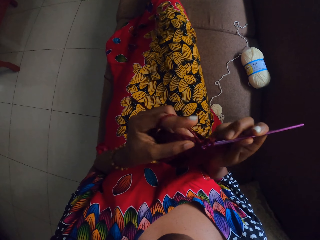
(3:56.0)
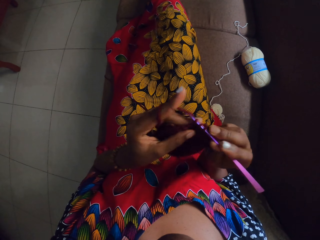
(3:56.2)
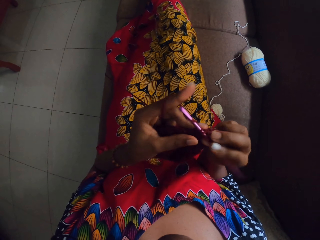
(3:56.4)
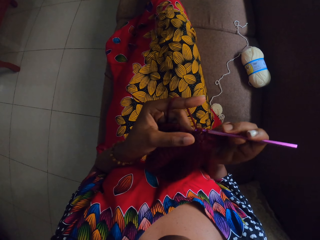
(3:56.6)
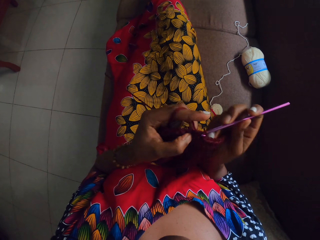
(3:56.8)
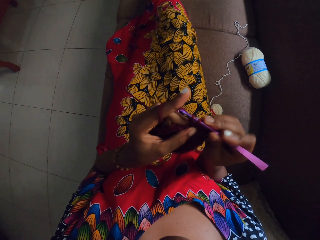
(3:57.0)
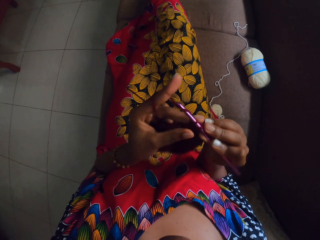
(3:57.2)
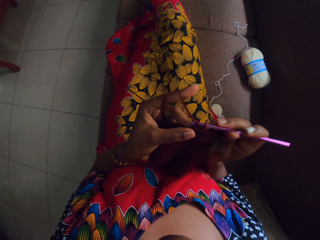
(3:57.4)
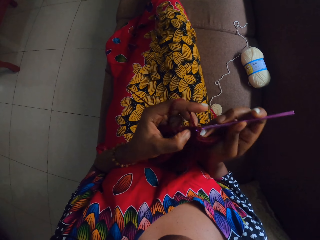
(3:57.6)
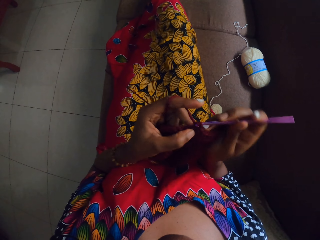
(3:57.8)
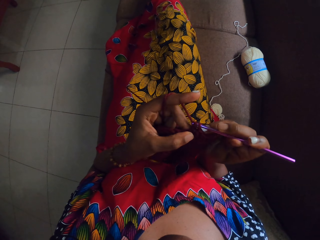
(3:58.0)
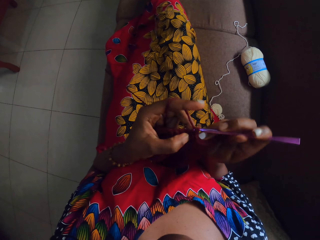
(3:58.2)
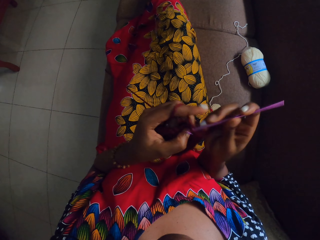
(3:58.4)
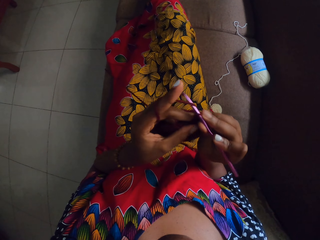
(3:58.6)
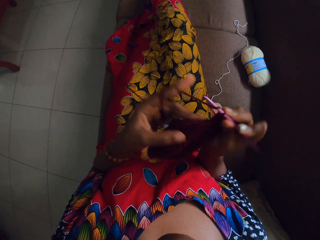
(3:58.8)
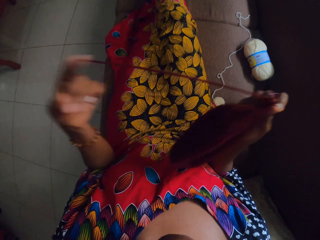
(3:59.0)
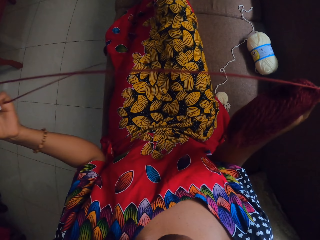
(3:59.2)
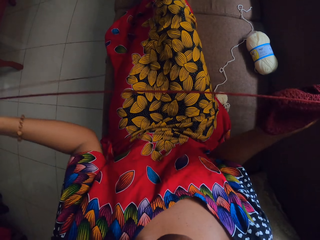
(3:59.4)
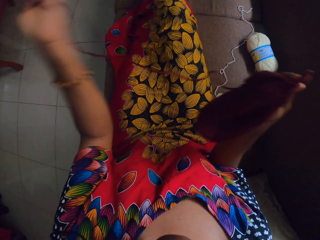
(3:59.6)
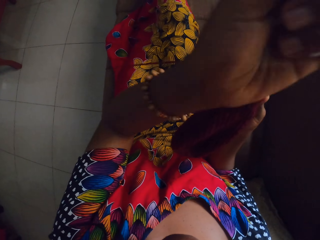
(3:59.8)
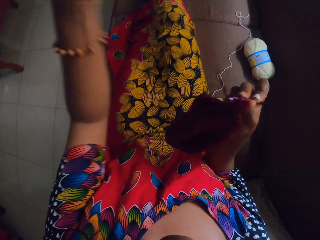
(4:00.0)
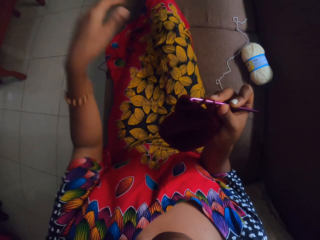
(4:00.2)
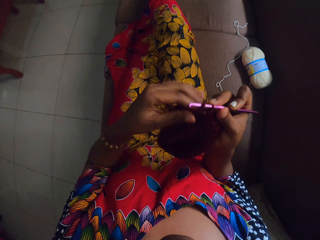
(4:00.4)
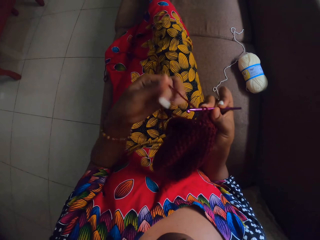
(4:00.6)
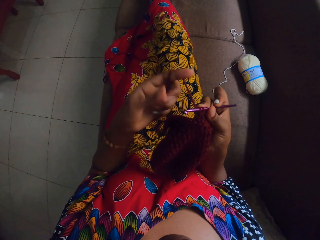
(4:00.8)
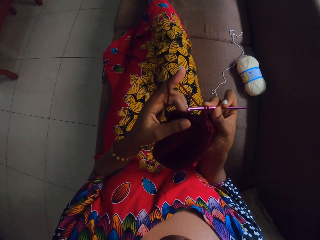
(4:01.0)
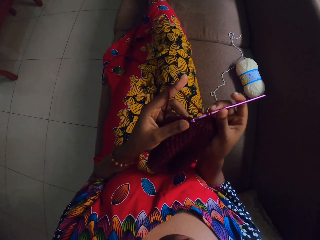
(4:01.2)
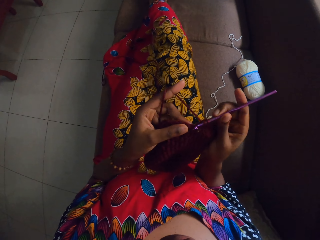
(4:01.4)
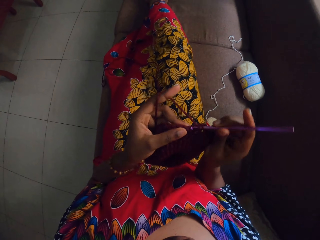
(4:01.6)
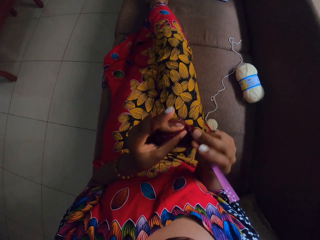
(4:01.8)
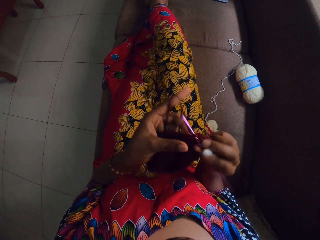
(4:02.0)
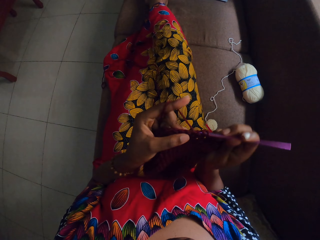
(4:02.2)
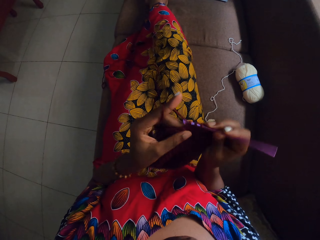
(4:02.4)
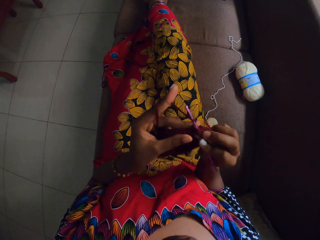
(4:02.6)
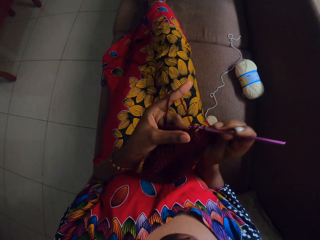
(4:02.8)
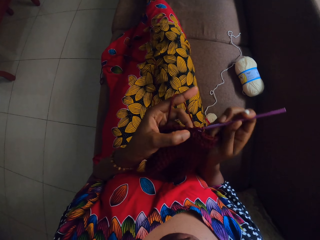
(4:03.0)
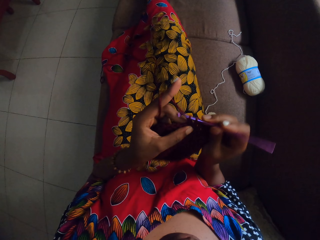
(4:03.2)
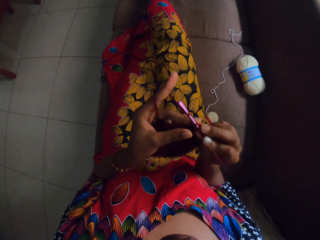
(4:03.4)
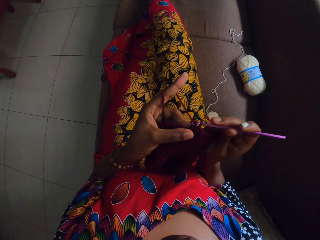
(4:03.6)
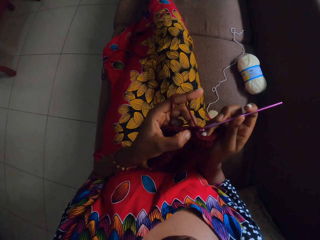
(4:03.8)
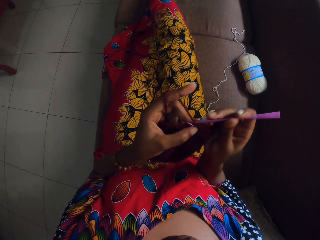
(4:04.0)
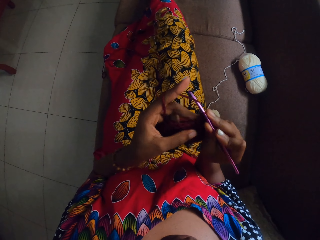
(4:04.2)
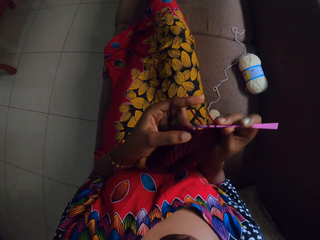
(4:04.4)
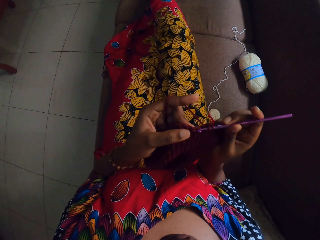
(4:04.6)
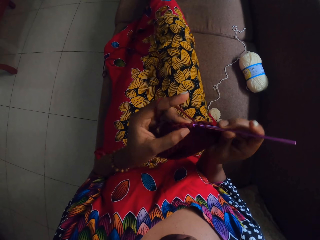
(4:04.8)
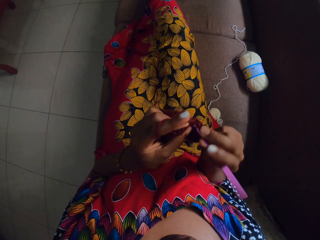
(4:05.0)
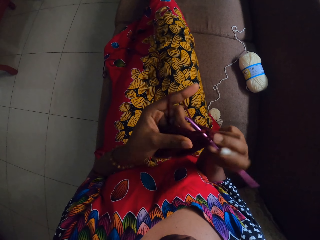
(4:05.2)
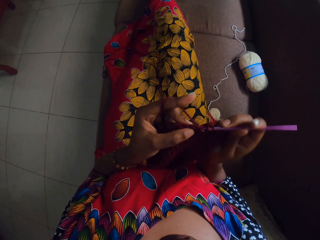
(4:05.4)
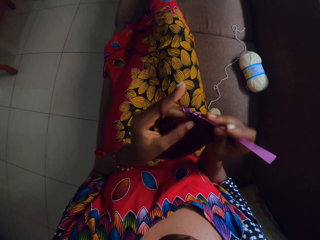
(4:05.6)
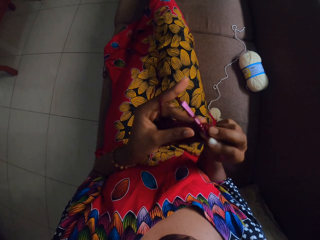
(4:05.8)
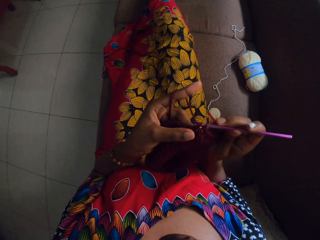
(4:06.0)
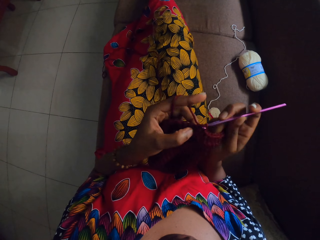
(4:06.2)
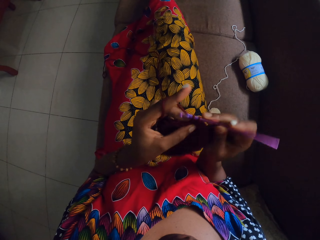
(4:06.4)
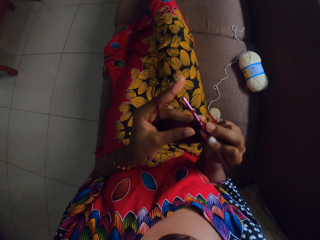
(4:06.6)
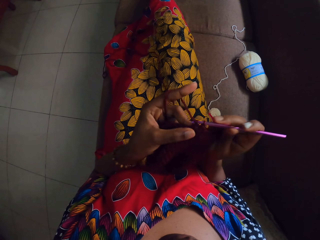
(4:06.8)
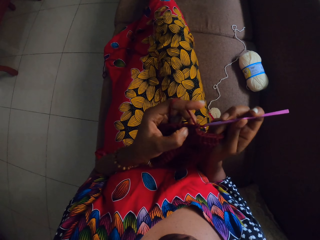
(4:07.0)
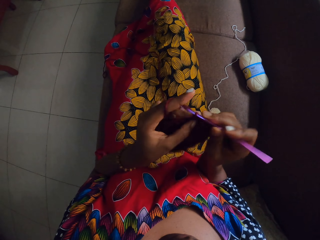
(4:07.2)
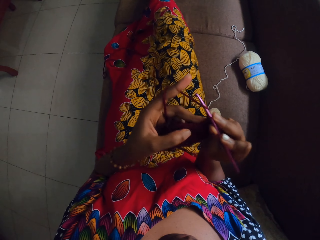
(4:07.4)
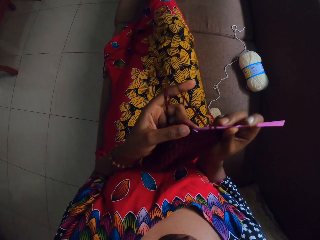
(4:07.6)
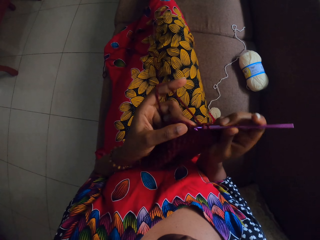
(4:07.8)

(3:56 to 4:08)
The camera wearer stretches the yarn with her left hand. She crochets the yarn with the crochet hook in her right hand.

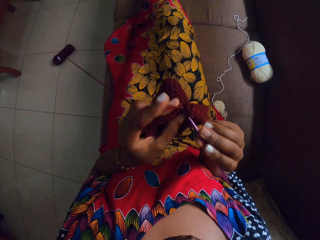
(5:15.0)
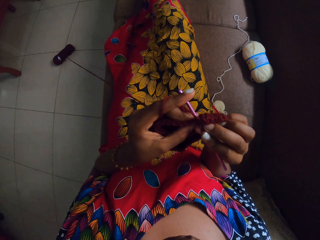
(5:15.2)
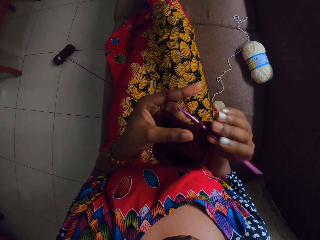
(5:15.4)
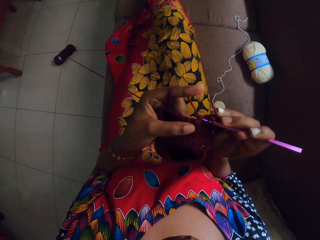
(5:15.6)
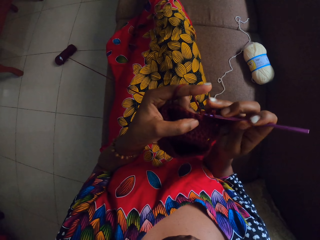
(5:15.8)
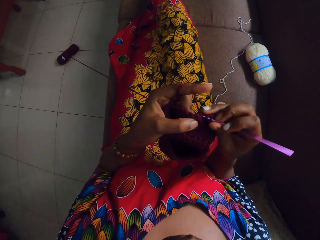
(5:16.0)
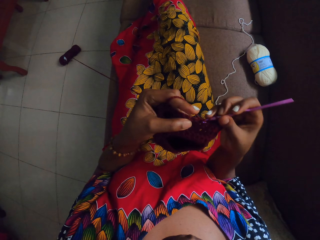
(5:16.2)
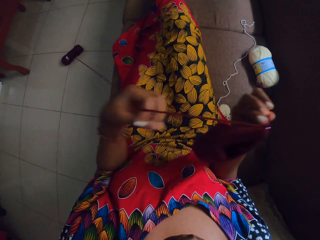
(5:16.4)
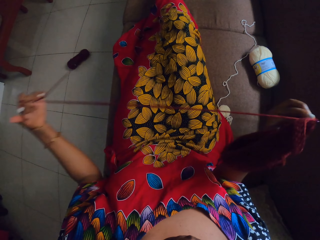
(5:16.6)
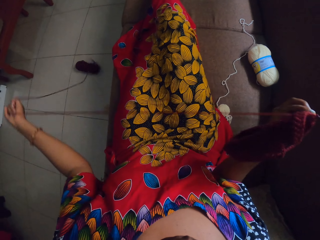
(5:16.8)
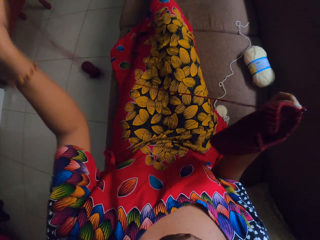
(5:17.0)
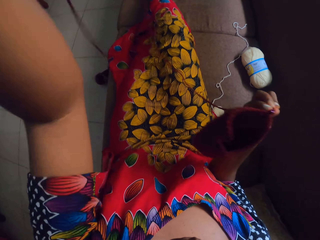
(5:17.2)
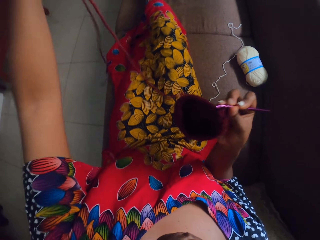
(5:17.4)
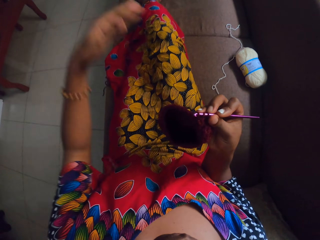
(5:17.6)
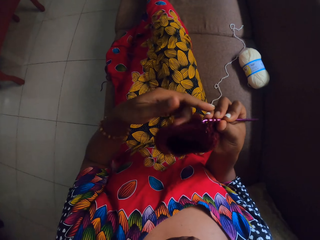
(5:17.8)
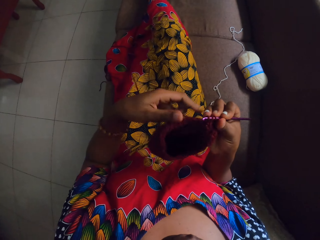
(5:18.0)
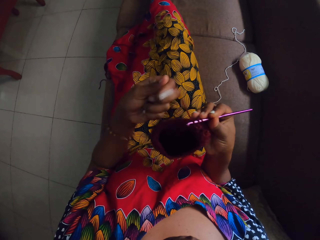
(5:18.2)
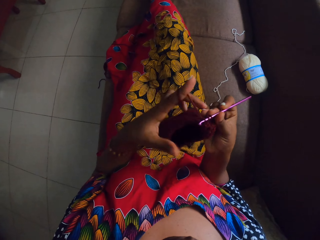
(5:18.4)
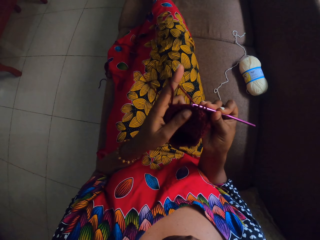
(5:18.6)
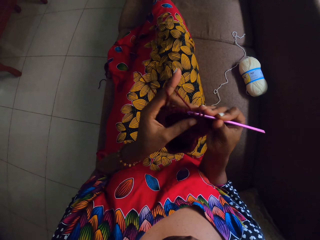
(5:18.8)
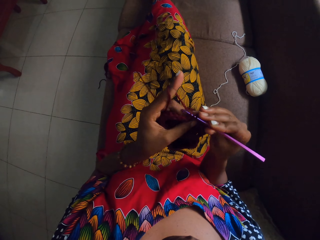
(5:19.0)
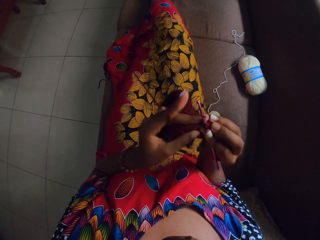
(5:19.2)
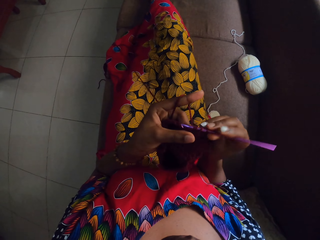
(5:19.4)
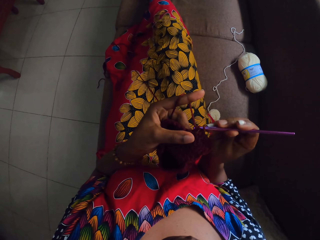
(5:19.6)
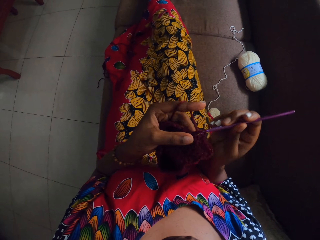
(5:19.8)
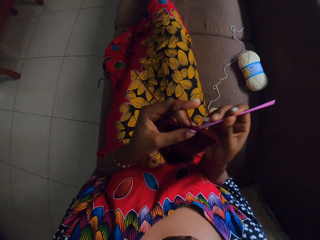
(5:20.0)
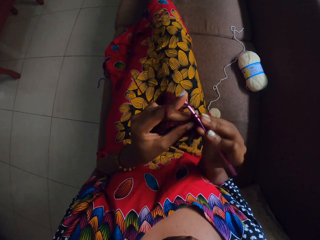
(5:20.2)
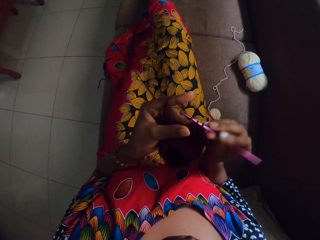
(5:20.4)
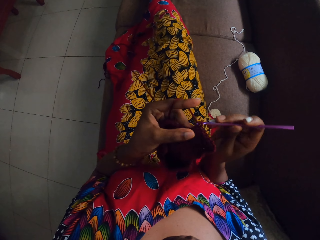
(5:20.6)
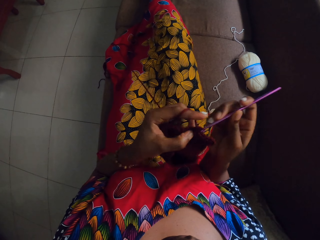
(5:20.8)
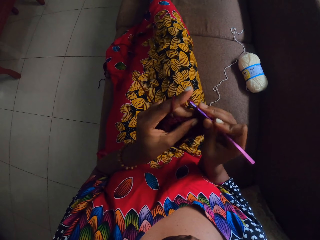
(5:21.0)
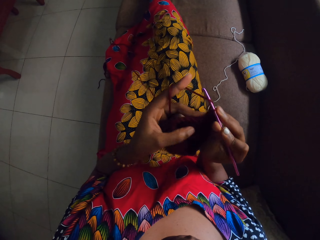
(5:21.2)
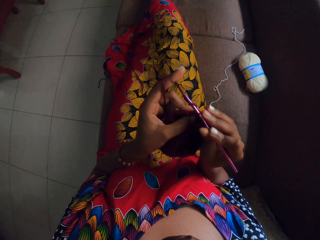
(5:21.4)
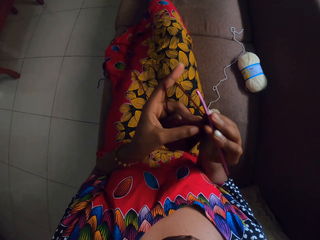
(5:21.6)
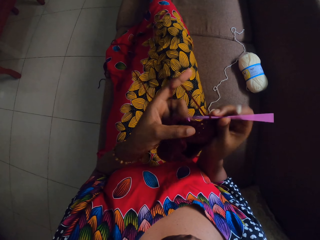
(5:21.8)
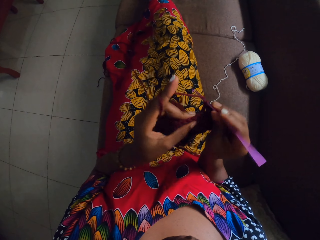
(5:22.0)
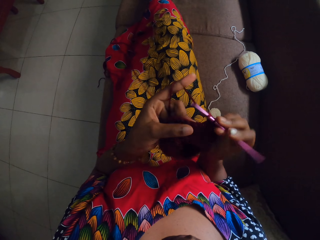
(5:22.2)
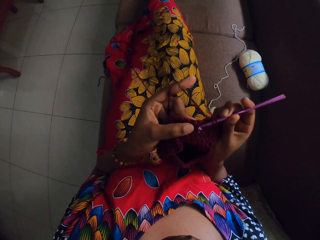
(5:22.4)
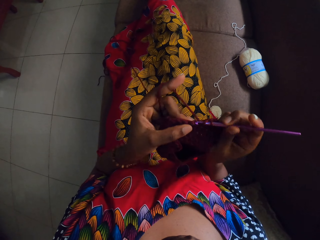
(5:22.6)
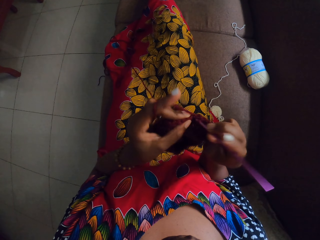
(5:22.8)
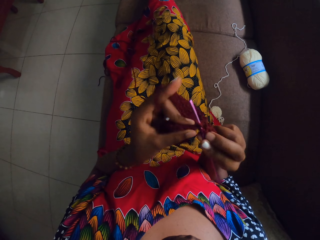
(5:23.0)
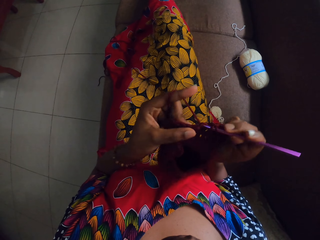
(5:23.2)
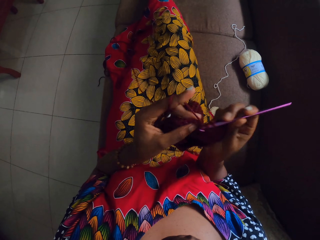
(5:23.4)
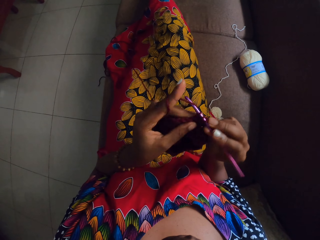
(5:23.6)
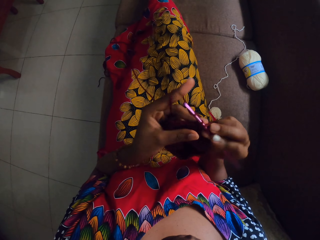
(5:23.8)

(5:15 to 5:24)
The camera wearer pulls the wool from the yarn on the floor with her left hand. She crochets the crocheted yarn with the knitting hook in her right hand.
